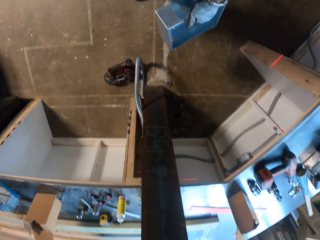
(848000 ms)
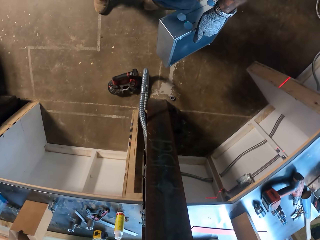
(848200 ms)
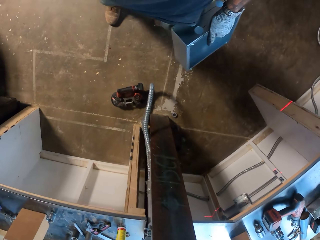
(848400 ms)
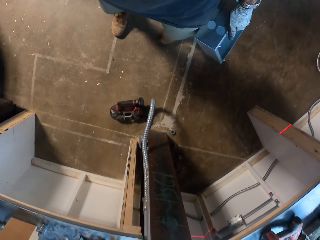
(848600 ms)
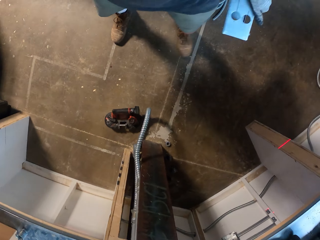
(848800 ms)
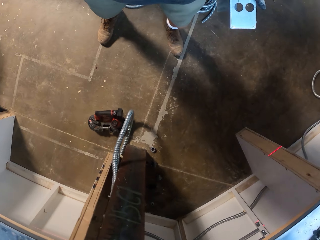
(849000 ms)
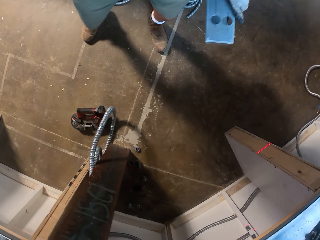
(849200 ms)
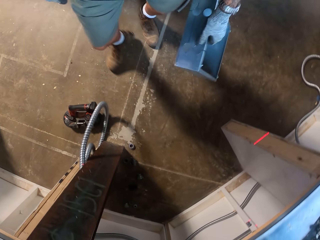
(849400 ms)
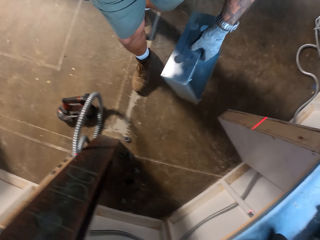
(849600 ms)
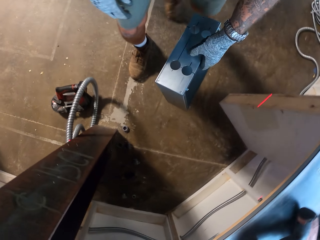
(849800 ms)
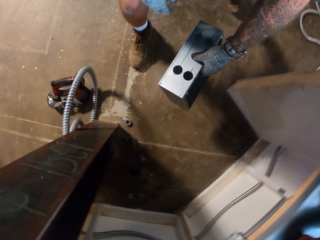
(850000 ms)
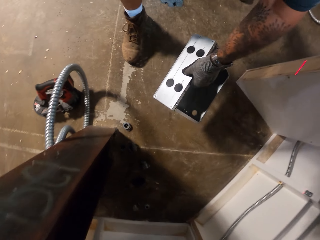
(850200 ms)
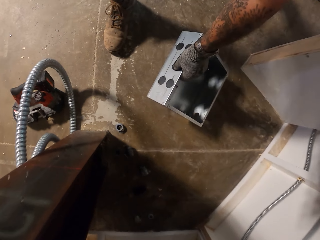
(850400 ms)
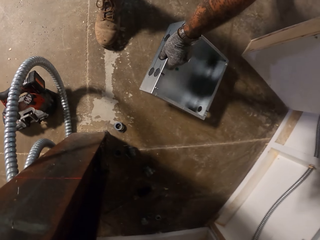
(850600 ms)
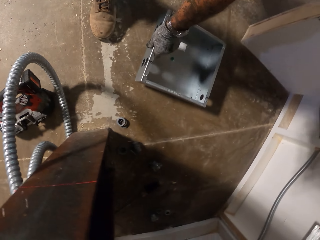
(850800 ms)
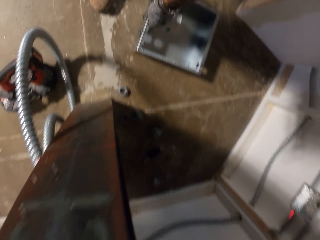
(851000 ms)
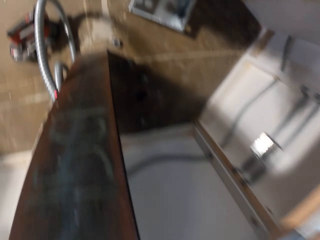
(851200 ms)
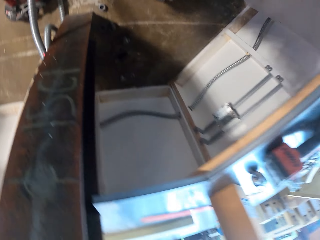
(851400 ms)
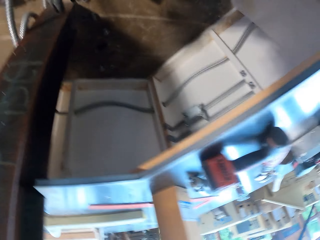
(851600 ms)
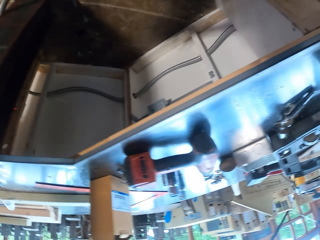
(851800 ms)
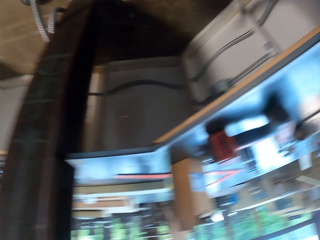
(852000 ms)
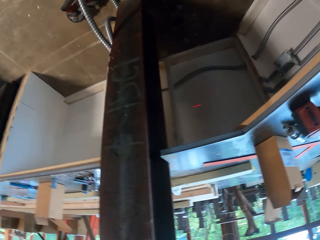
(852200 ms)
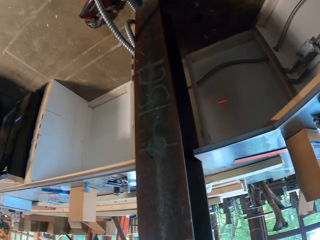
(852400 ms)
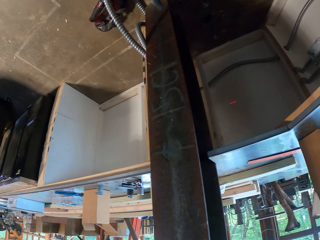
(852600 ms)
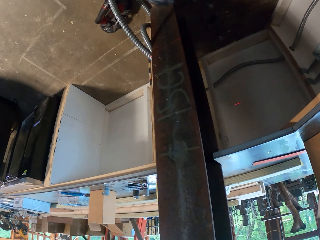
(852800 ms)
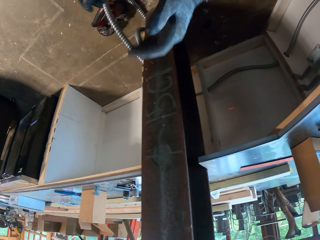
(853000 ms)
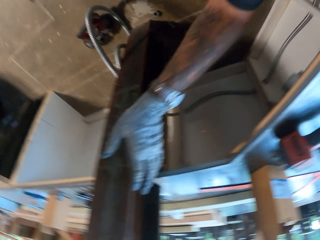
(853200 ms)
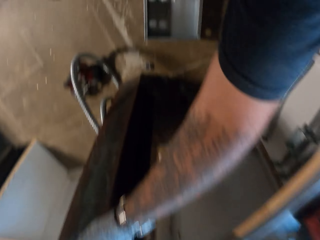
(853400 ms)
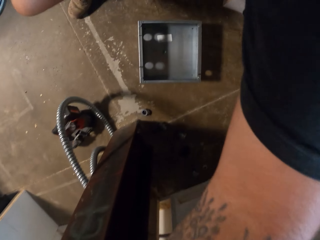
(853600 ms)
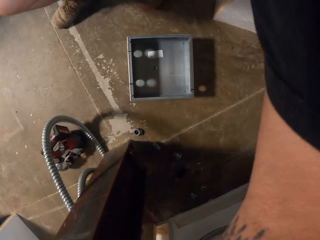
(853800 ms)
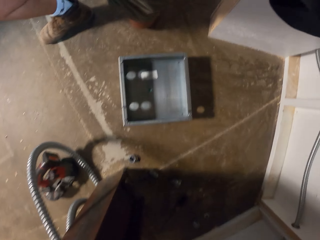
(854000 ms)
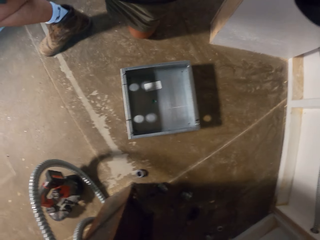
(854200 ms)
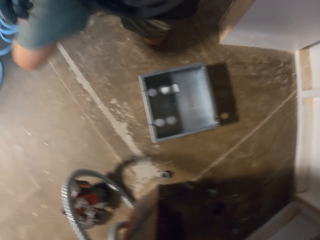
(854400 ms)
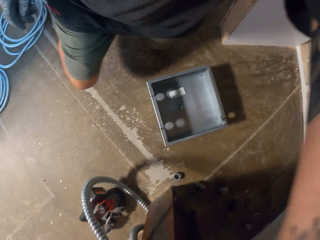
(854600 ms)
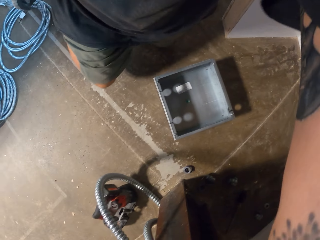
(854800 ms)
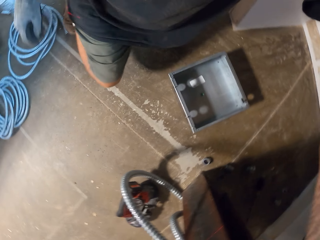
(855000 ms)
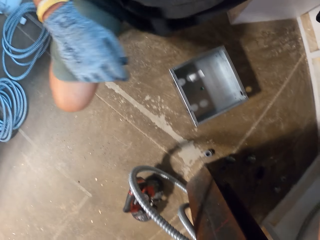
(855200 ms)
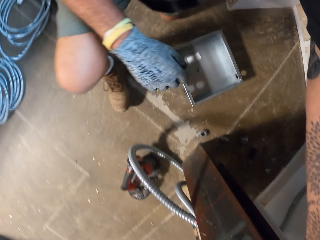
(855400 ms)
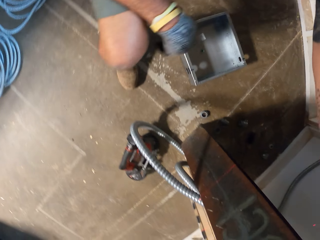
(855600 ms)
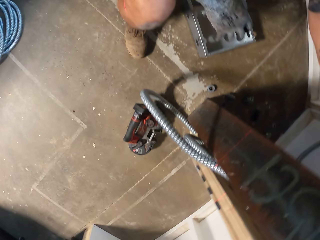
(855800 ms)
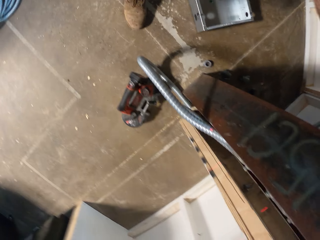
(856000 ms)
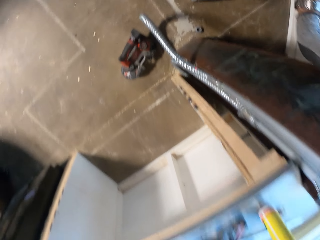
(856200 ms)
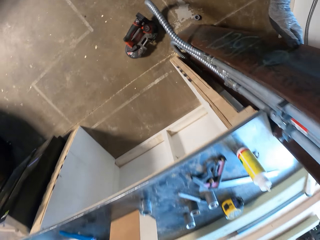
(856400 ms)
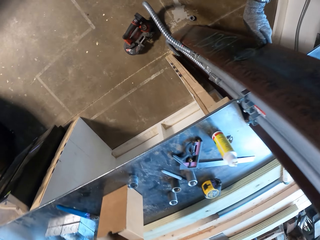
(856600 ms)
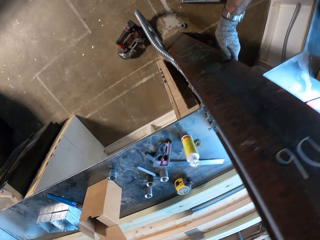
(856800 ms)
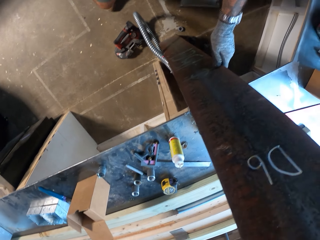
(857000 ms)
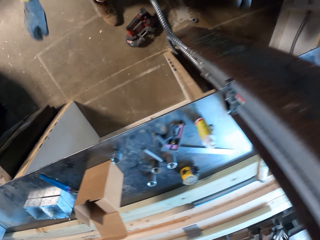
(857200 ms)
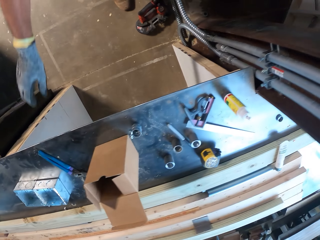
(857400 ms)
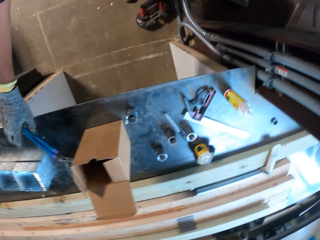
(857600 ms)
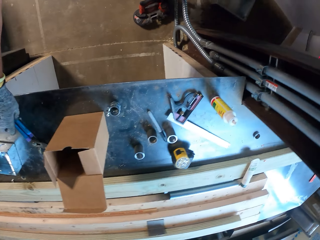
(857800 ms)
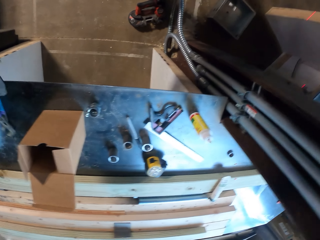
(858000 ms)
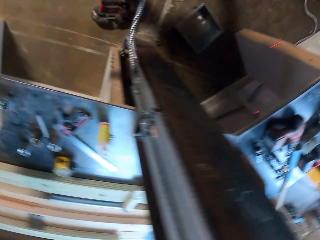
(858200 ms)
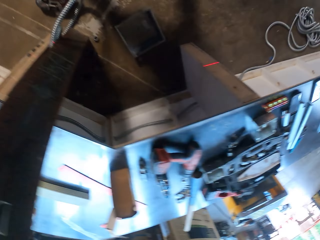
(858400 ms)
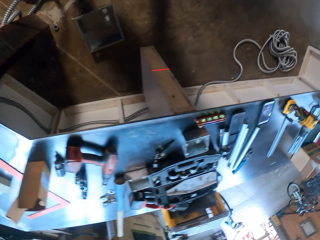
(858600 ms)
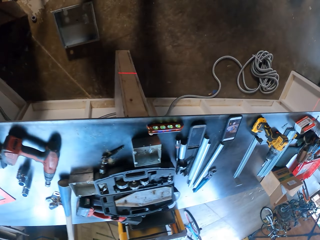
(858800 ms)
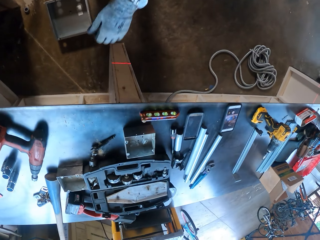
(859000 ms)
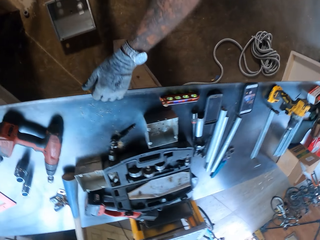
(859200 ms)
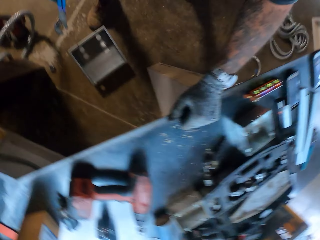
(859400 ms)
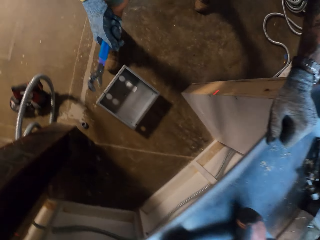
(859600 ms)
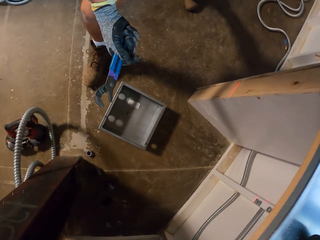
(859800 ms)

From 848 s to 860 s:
The camera wearer puts the metal box on the floor. They kneel down. They lift up the left foot. They hold a pillar with the left hand. They pick pliers from the table.

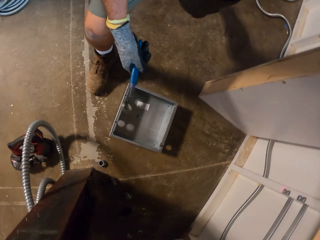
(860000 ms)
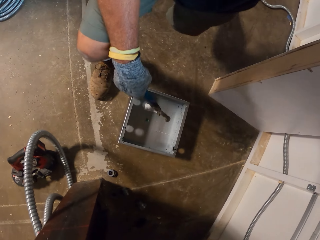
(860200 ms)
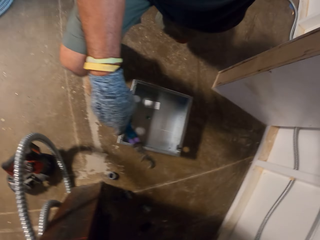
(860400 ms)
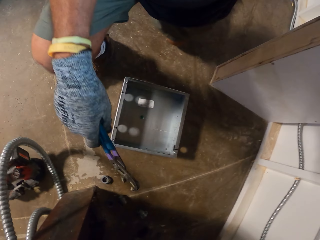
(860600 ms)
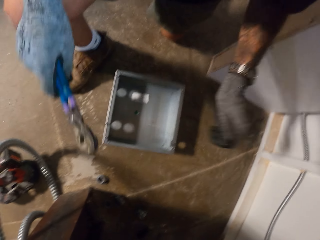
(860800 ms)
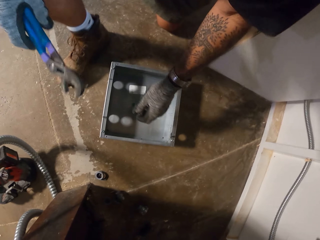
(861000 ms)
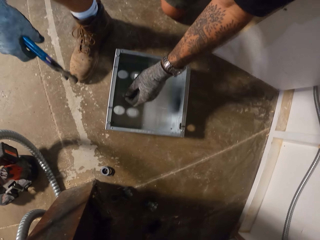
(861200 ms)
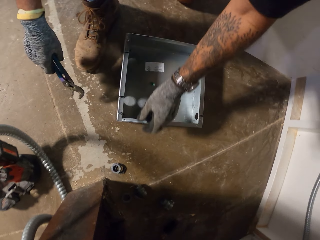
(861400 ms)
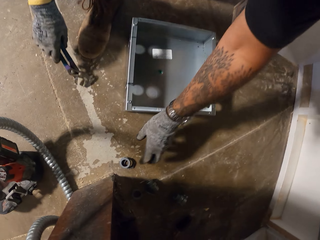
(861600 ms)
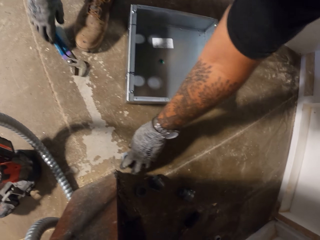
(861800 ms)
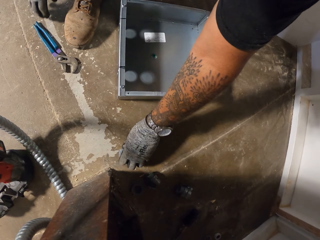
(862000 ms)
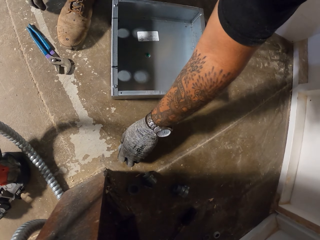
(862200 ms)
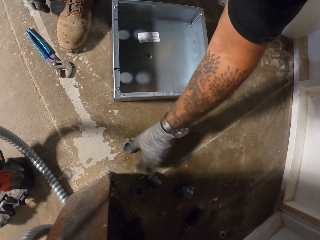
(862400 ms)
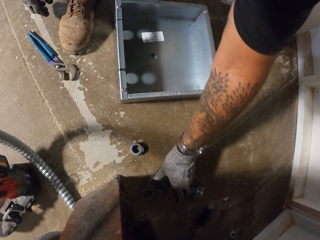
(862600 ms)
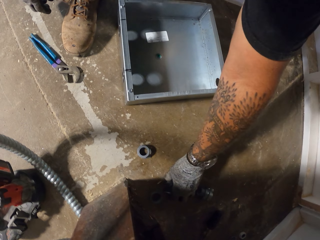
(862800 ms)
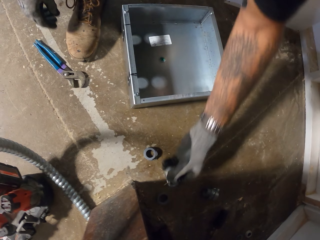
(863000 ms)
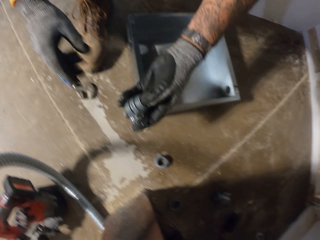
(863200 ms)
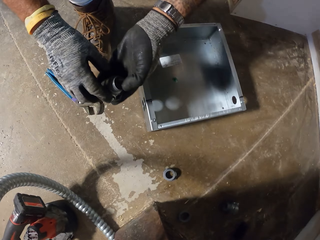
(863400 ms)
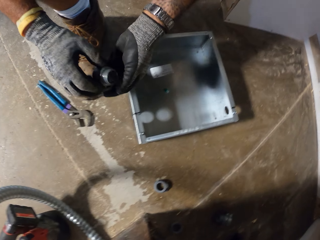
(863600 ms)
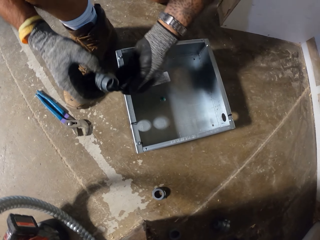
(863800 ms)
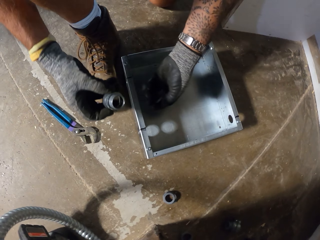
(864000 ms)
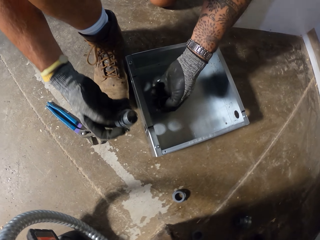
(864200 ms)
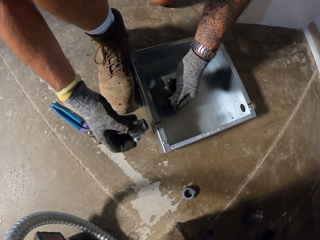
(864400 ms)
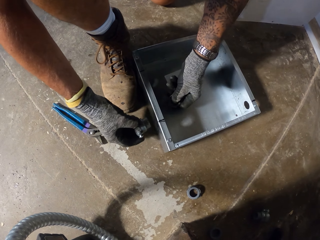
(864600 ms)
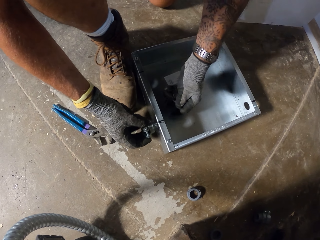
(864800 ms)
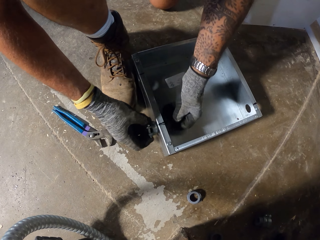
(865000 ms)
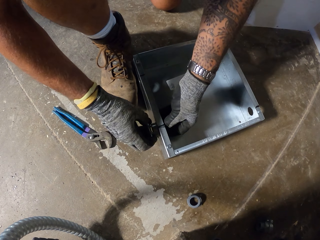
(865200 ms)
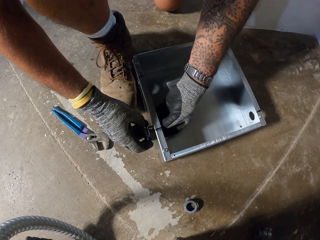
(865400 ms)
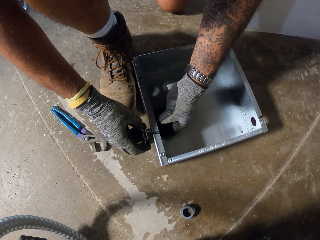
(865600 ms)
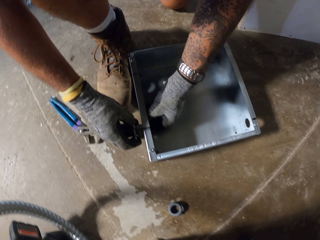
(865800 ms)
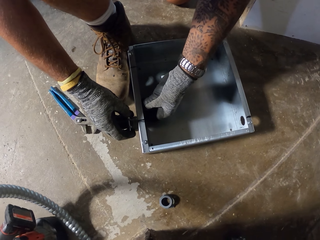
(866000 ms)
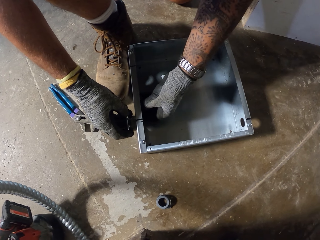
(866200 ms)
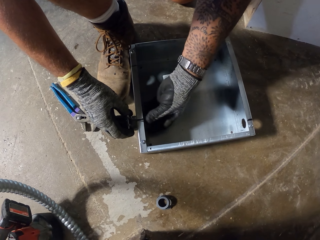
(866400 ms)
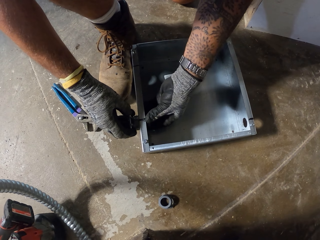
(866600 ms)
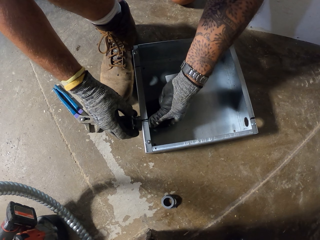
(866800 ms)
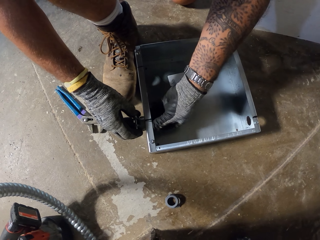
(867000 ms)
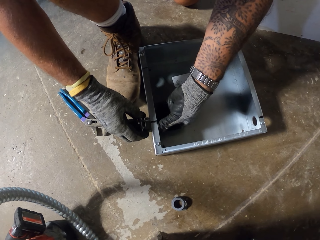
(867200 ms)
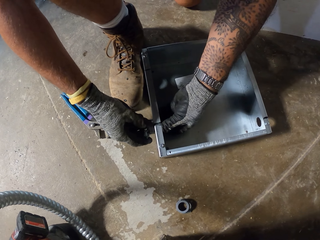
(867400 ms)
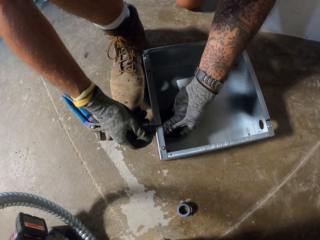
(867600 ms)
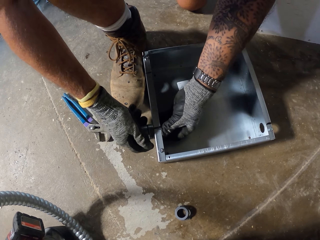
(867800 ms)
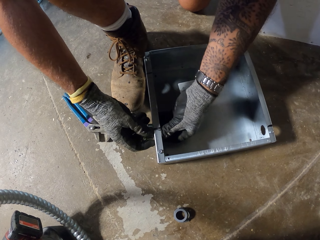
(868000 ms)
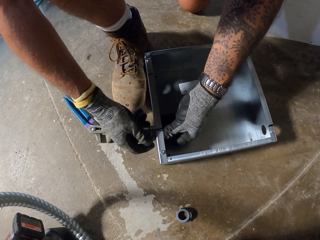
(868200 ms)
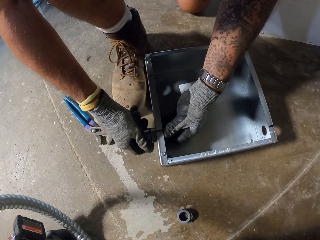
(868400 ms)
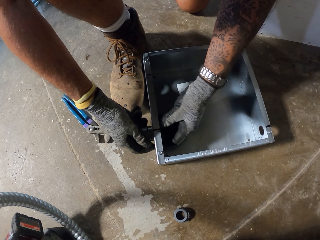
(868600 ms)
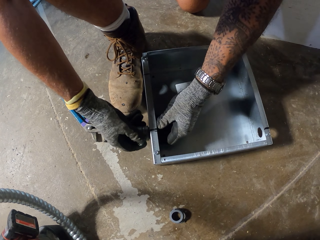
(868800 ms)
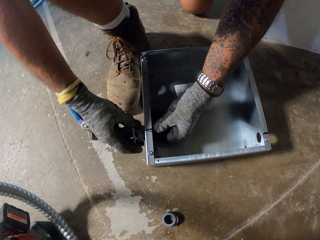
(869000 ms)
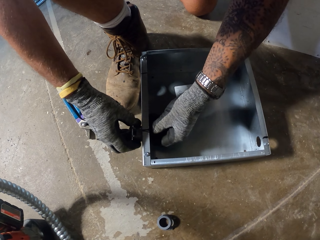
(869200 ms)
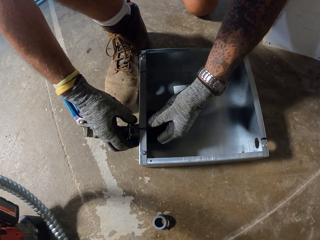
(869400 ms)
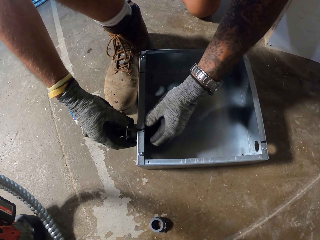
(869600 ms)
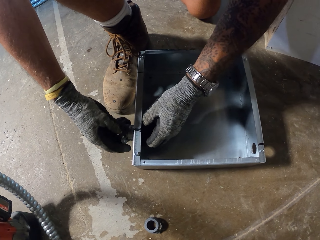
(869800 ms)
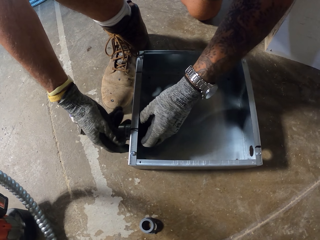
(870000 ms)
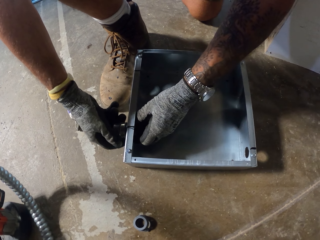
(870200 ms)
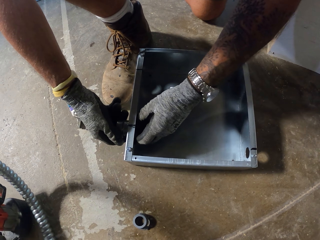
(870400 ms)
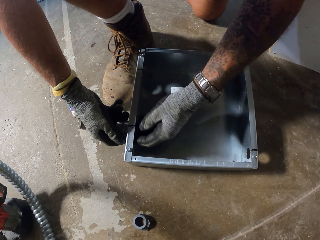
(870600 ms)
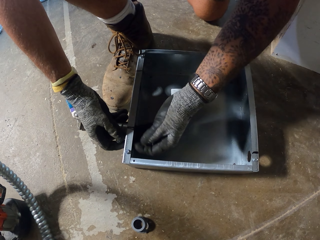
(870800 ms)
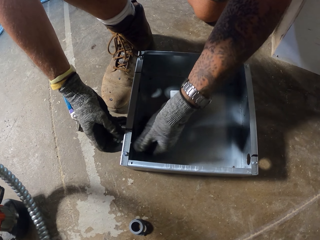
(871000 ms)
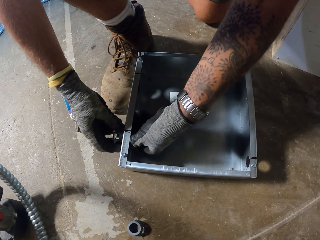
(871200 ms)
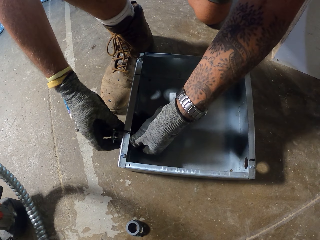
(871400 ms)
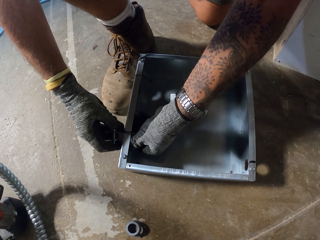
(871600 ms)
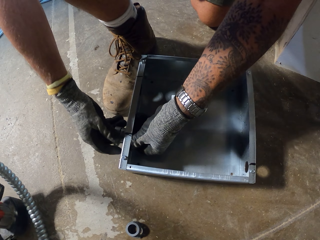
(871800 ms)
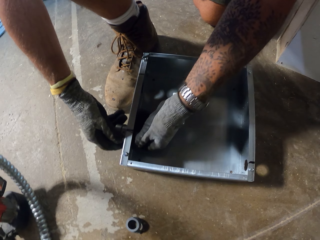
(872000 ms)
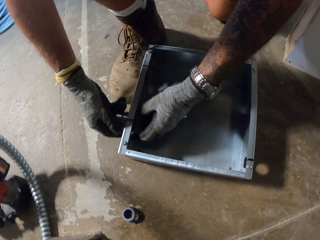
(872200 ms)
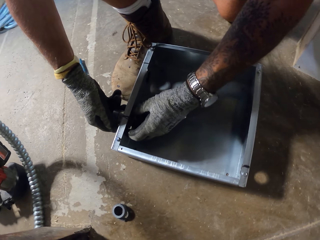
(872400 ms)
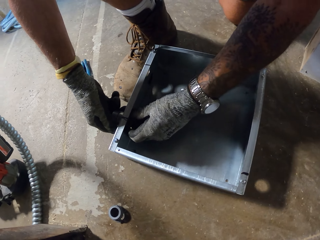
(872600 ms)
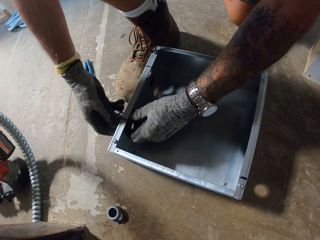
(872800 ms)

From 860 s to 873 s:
The camera wearer kneels down. They put the pliers on the floor. They pick a nut from the floor with the left hand. They hold the nut with both hands. They put the nut in a hole on the metal box. They rotate the nut with both hands.
